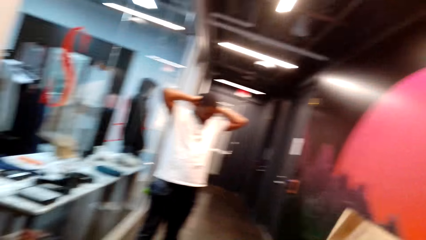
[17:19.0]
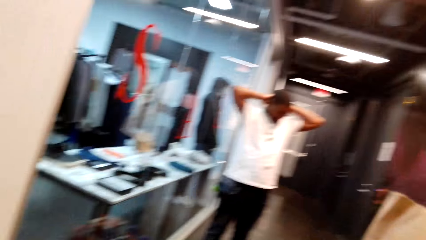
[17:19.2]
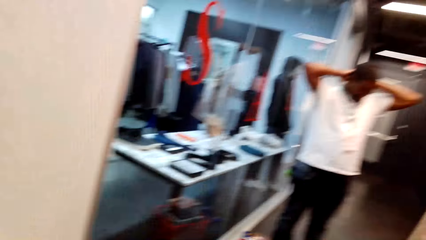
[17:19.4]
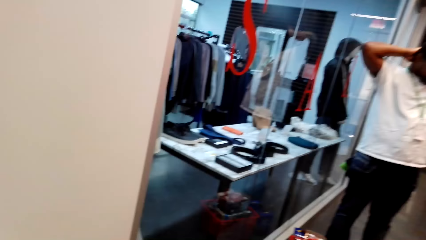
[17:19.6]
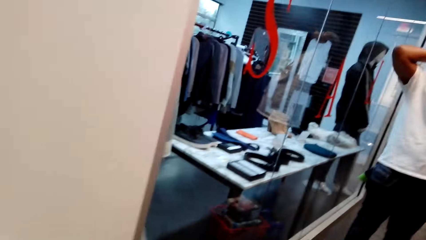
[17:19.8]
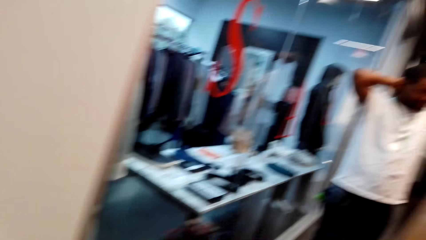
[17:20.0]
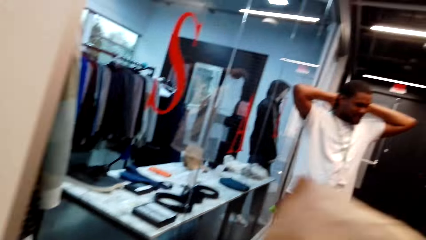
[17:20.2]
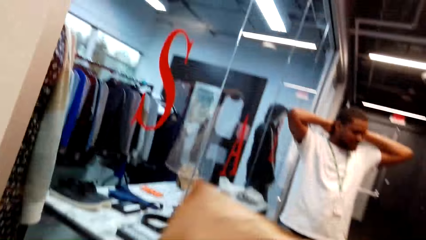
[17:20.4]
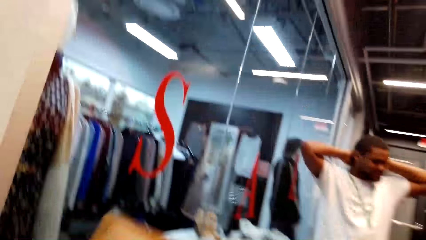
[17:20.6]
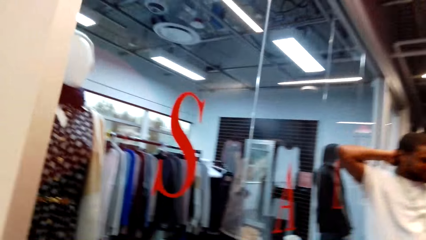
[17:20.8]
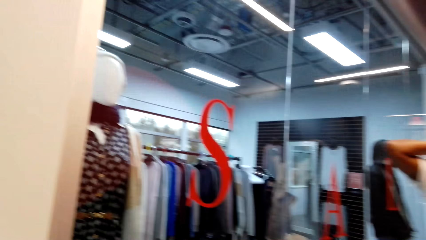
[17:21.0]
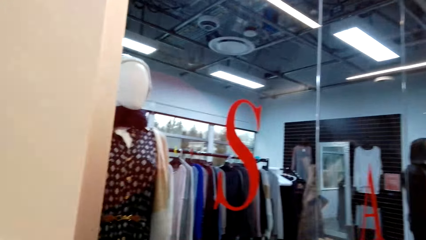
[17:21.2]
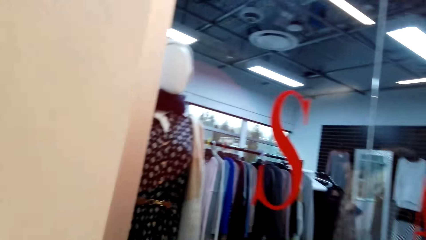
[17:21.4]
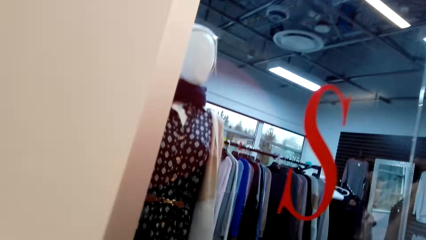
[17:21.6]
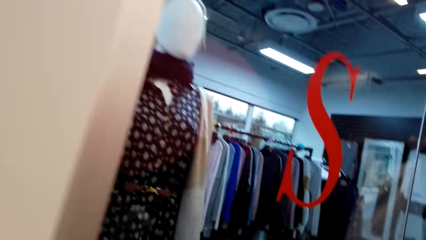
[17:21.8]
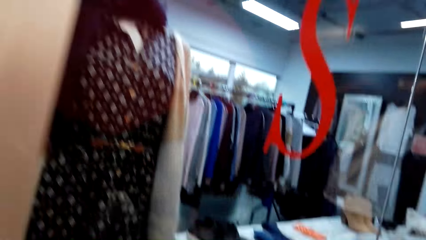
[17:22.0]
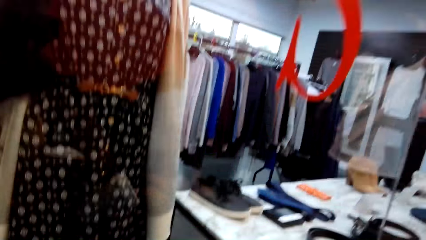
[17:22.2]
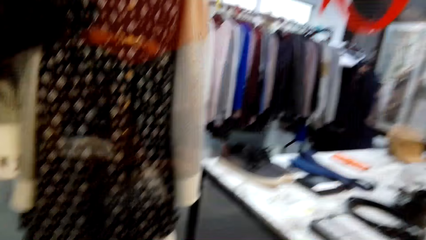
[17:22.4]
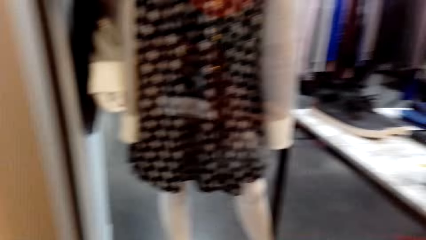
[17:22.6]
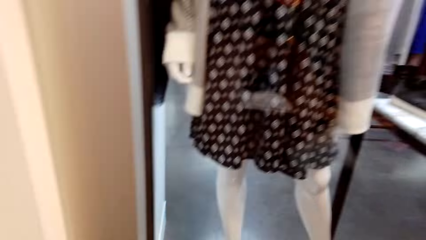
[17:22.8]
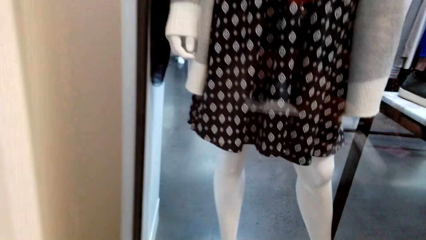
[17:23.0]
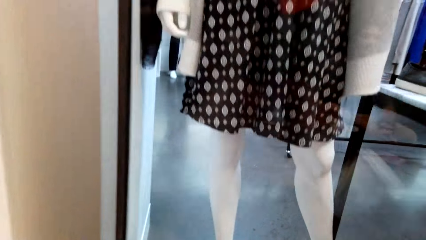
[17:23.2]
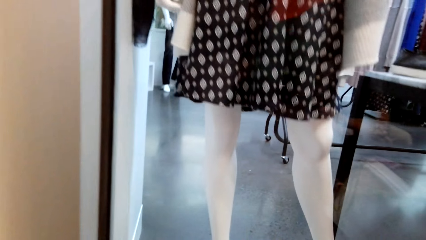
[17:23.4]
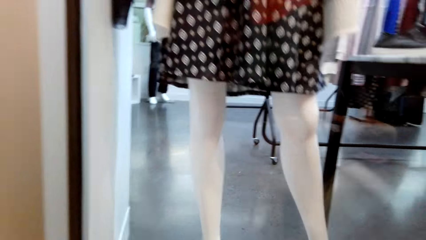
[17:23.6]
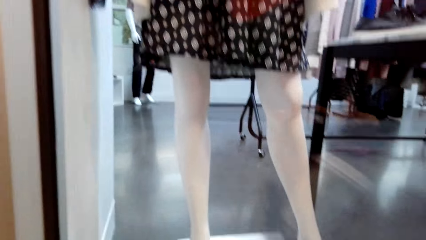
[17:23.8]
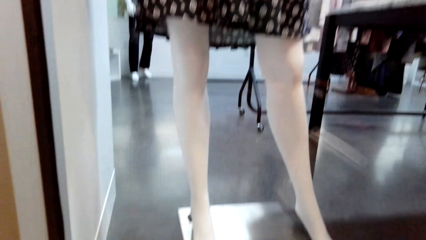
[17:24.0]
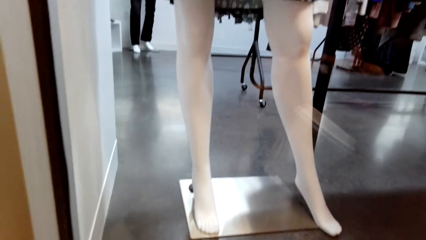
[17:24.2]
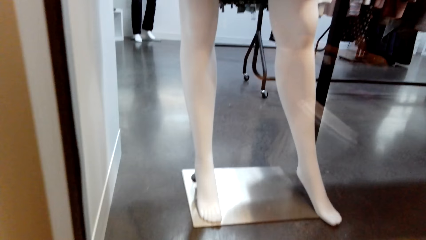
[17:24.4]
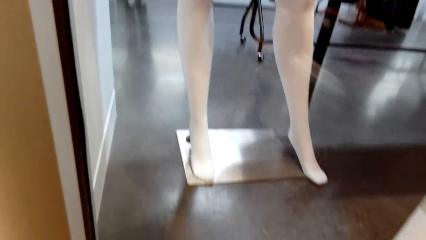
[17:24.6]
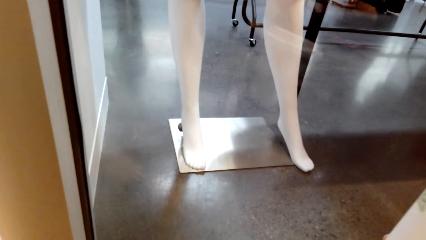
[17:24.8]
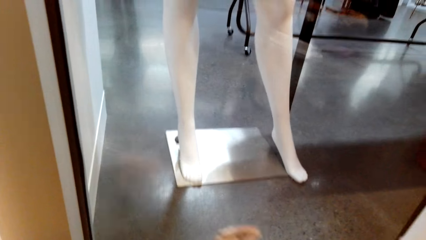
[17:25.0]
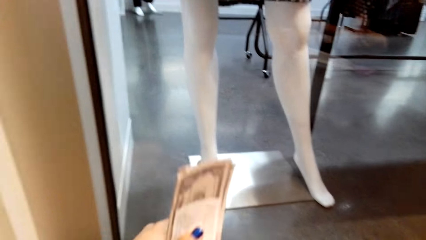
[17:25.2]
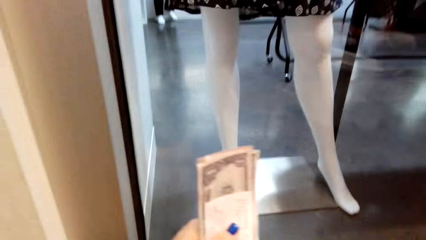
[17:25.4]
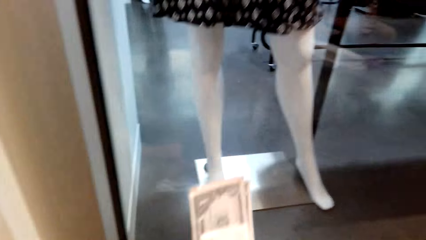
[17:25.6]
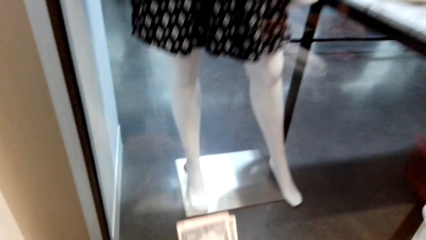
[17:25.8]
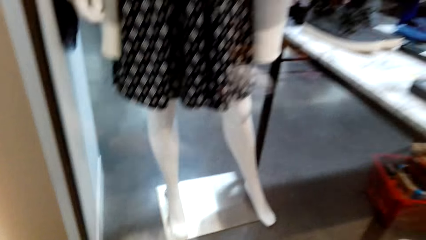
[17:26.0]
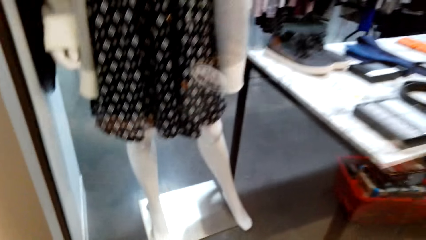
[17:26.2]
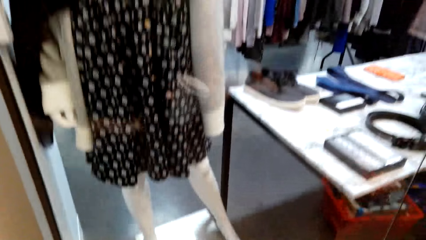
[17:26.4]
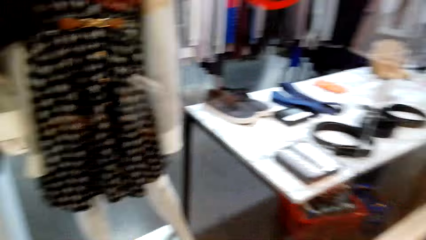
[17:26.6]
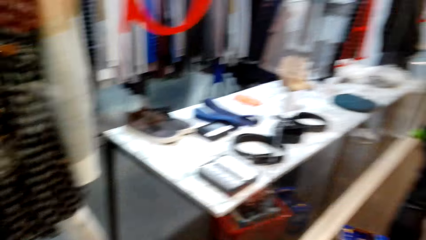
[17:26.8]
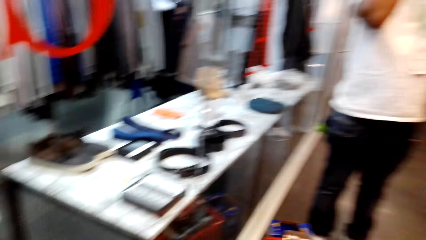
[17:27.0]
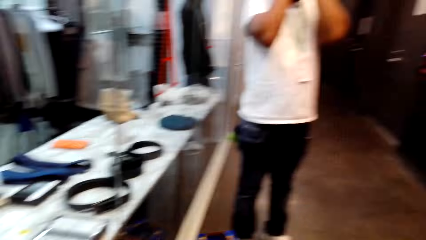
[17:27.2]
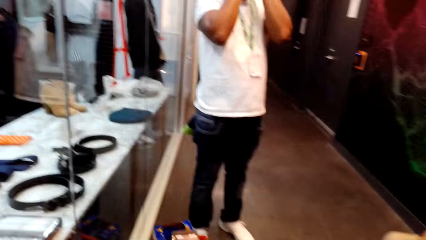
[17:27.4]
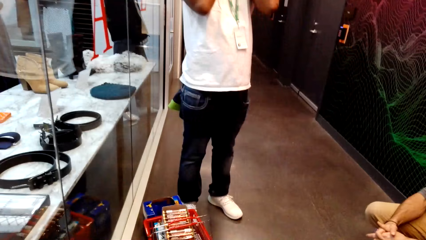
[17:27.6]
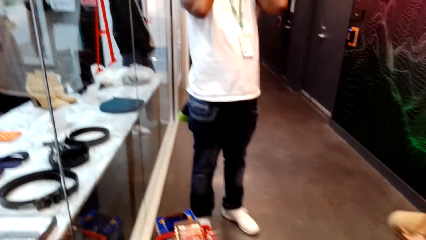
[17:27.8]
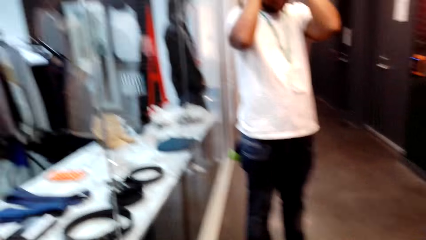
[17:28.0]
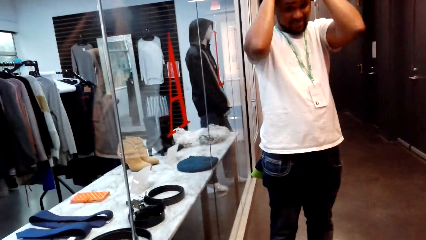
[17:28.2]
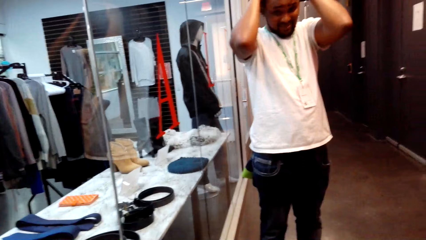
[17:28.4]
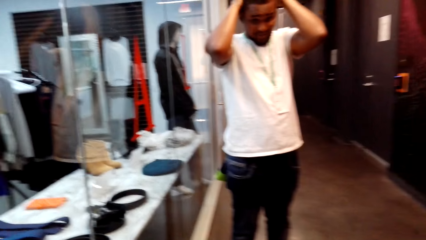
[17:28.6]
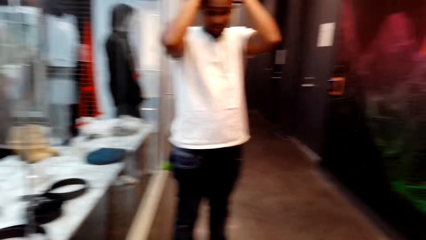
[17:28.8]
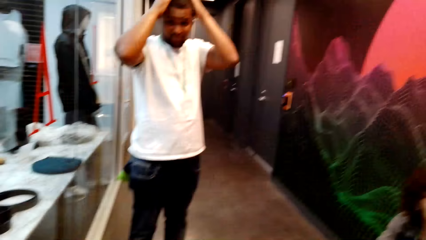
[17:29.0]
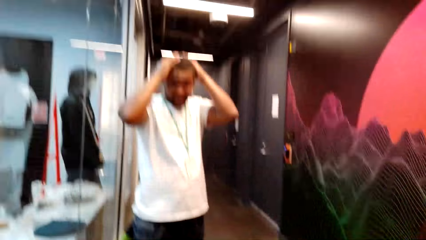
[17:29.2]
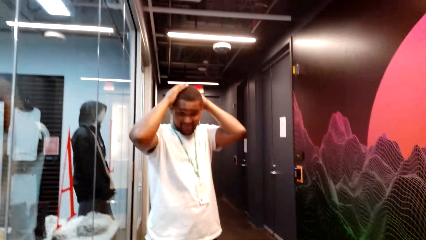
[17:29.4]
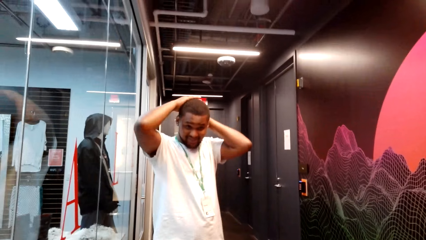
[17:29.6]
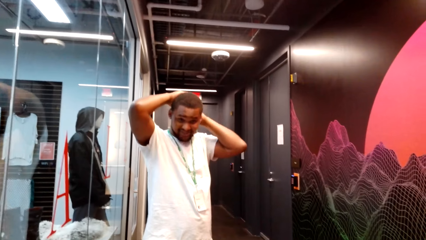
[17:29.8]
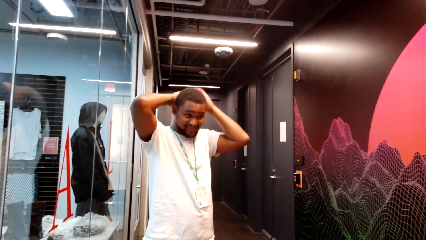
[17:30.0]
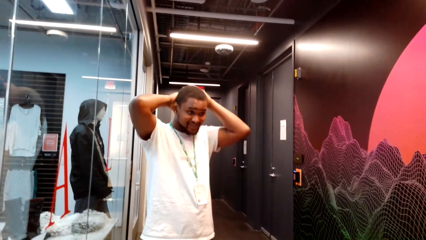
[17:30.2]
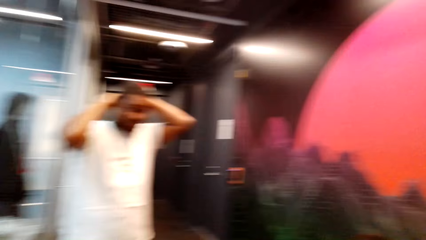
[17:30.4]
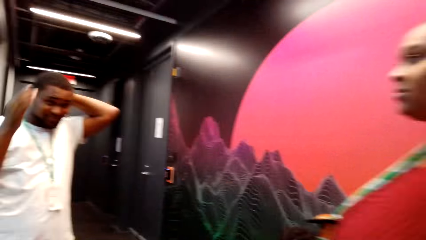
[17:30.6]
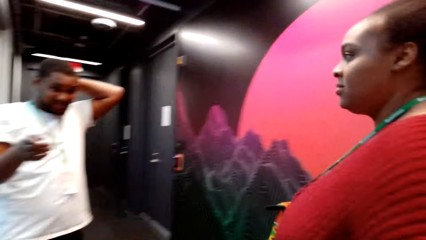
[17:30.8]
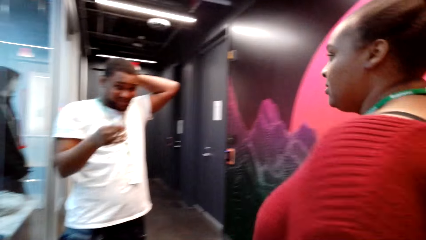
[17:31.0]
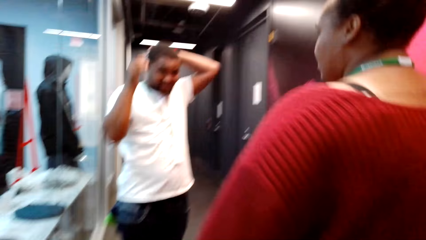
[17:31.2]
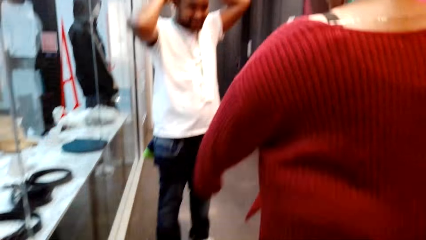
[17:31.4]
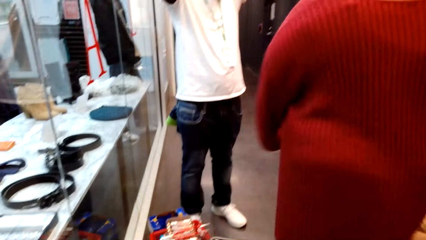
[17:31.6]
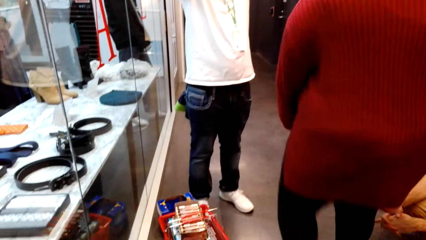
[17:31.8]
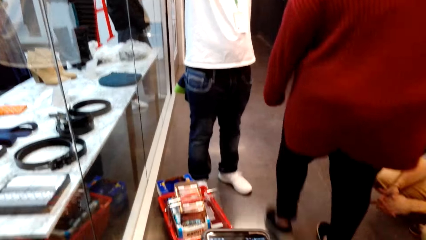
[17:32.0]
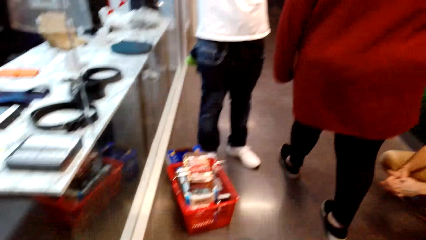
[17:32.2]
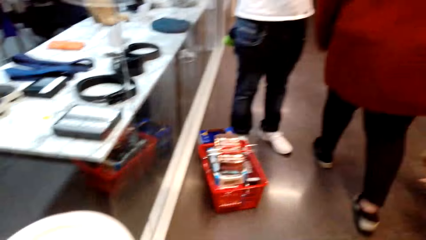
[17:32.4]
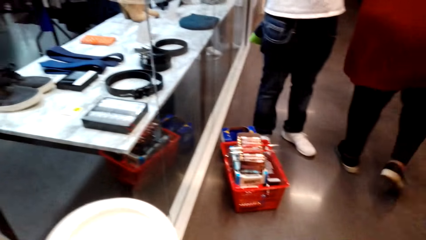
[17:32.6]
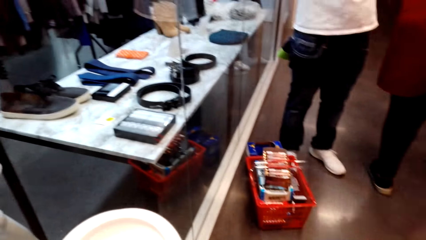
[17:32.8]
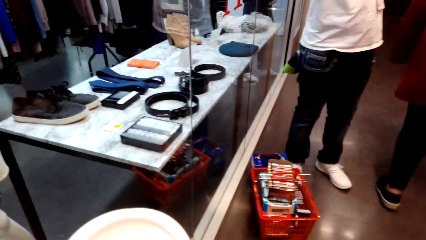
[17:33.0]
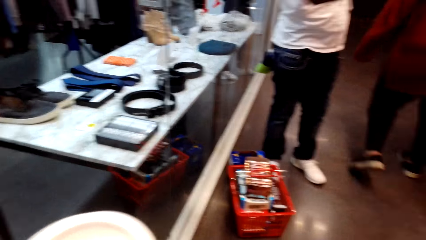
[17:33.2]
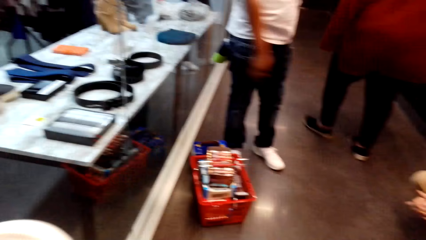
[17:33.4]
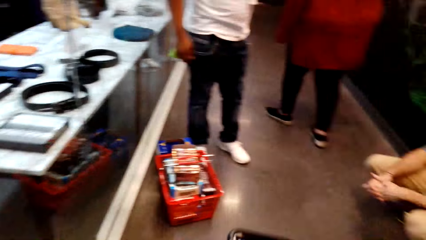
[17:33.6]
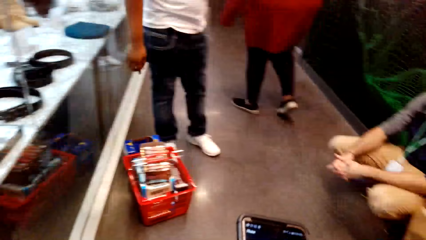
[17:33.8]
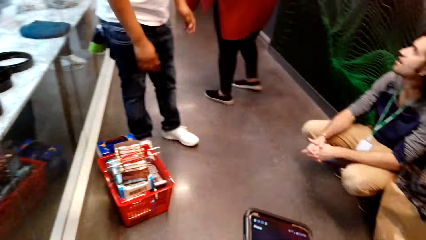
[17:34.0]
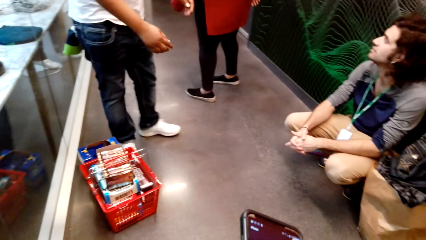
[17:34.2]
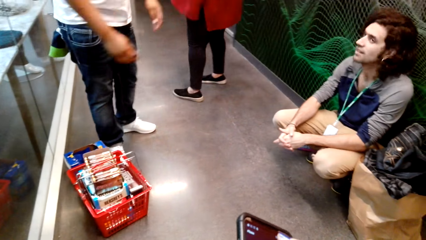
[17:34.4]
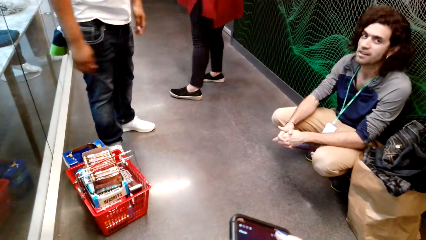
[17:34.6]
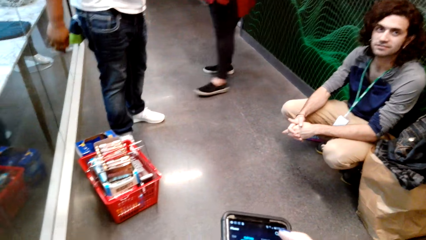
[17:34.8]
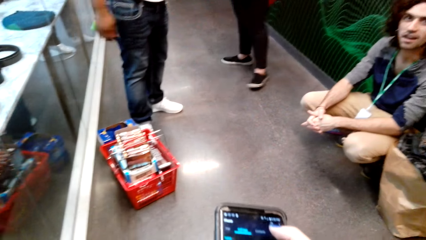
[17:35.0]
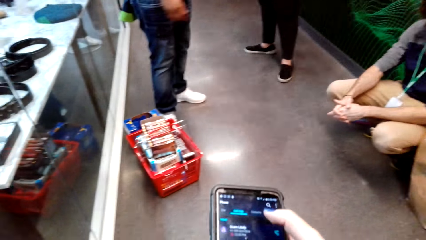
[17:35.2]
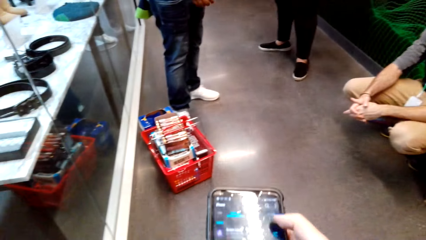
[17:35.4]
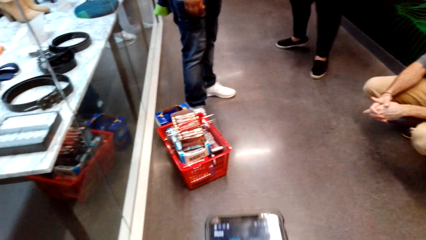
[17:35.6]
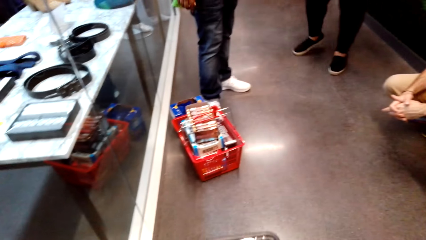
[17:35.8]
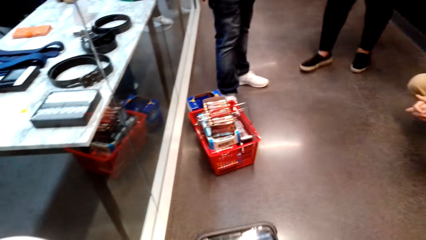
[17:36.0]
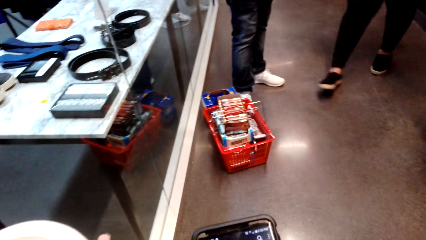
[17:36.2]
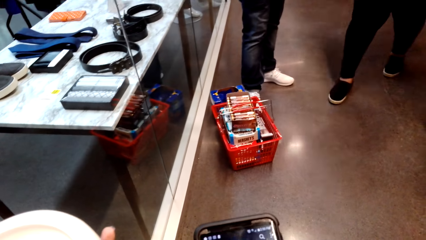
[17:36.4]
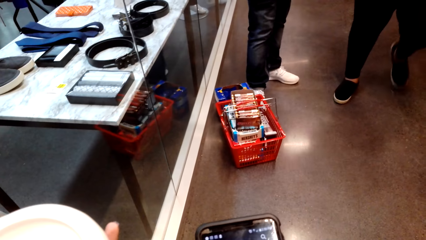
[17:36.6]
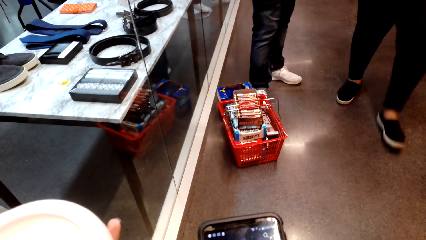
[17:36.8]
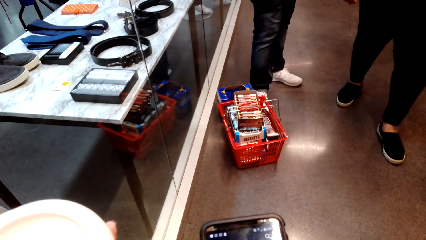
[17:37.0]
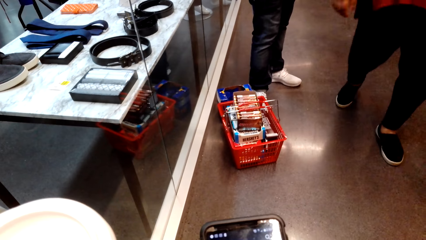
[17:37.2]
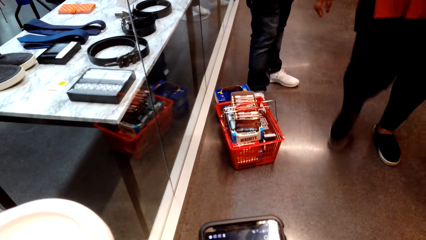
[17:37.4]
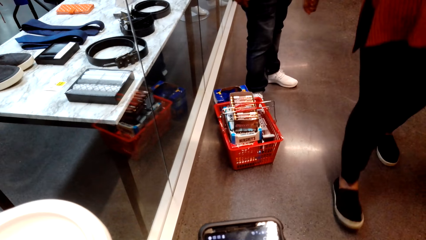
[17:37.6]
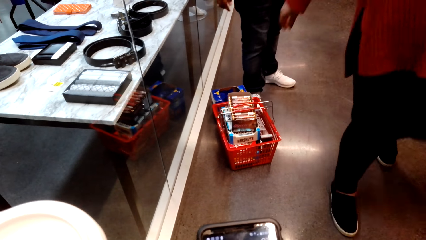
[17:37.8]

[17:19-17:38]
The camera wearer puts the shopping bag down. They look around. They scroll the phone. A man looks at the camera wearer.
